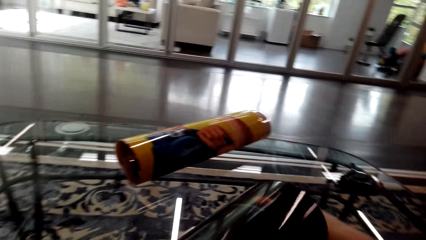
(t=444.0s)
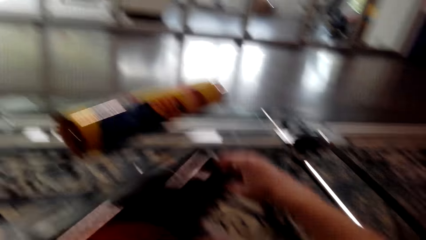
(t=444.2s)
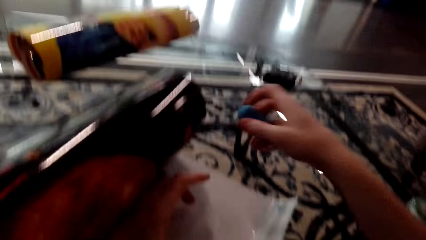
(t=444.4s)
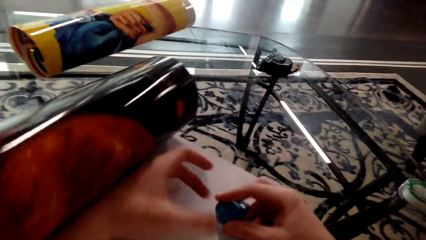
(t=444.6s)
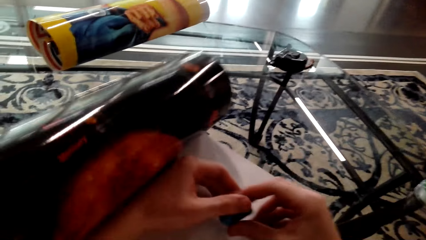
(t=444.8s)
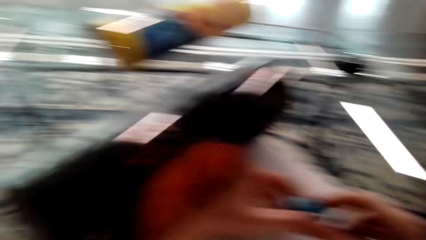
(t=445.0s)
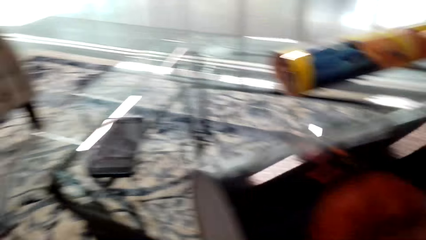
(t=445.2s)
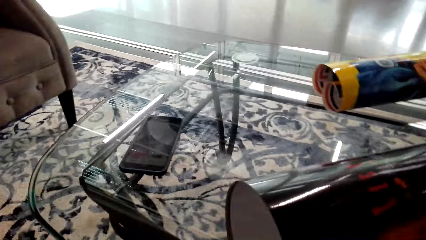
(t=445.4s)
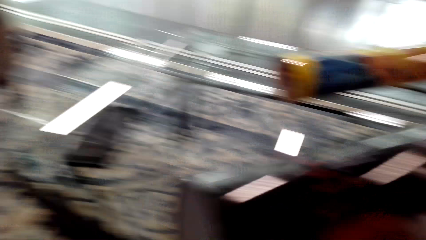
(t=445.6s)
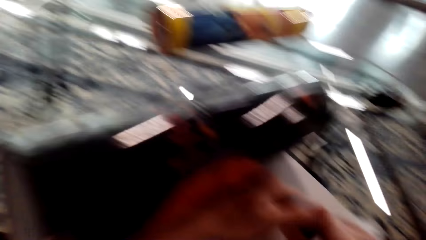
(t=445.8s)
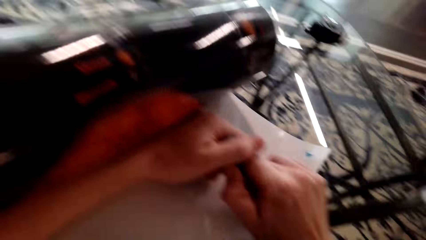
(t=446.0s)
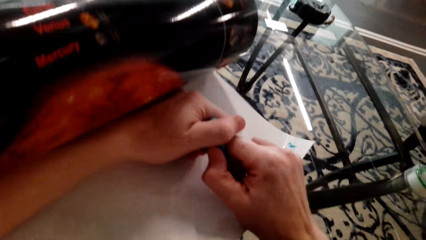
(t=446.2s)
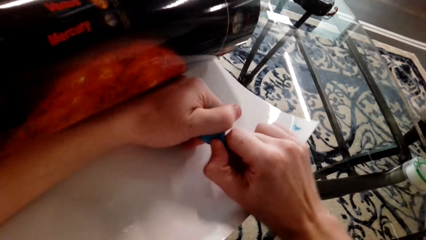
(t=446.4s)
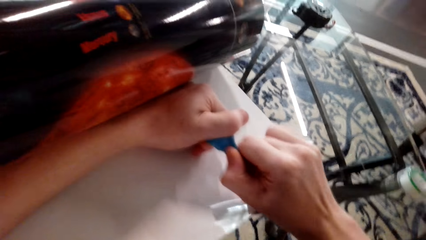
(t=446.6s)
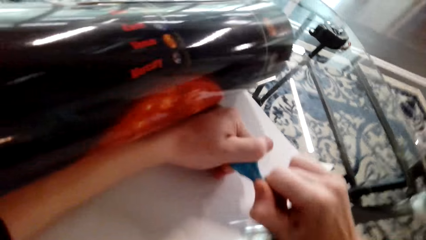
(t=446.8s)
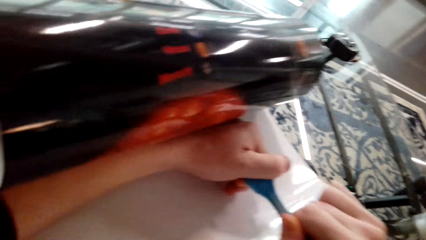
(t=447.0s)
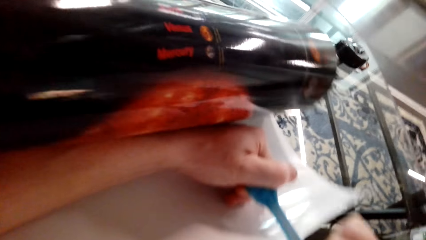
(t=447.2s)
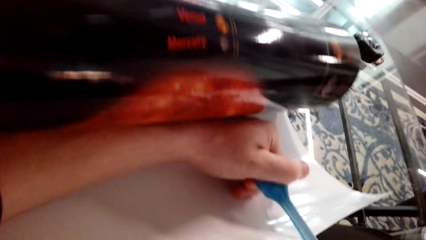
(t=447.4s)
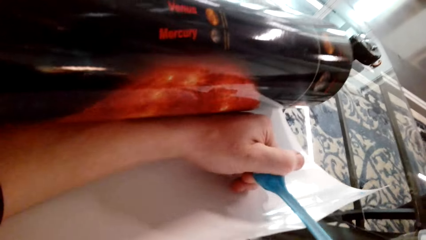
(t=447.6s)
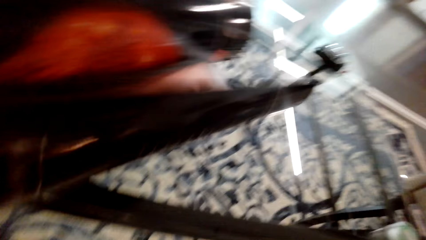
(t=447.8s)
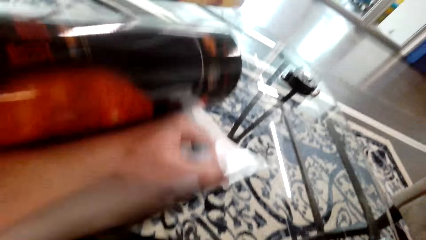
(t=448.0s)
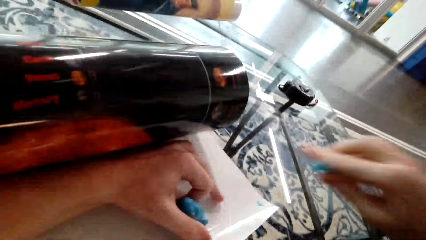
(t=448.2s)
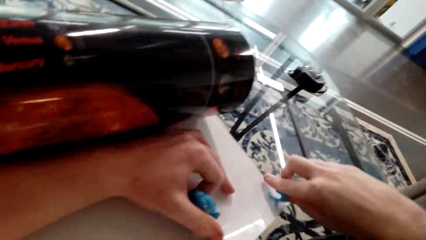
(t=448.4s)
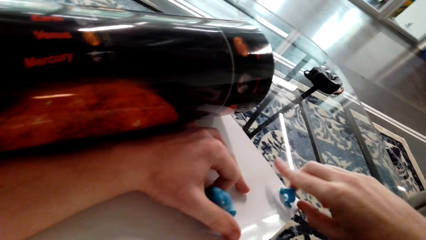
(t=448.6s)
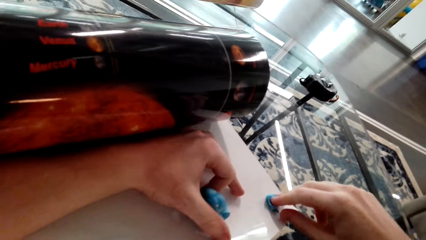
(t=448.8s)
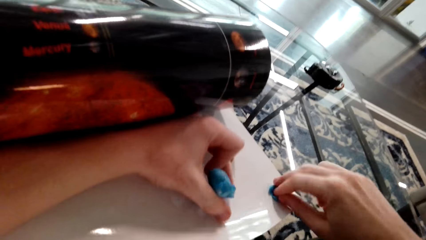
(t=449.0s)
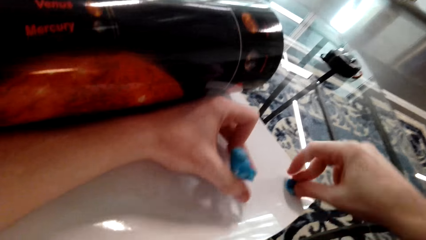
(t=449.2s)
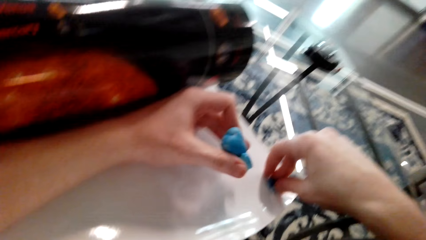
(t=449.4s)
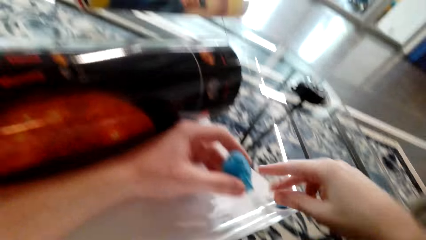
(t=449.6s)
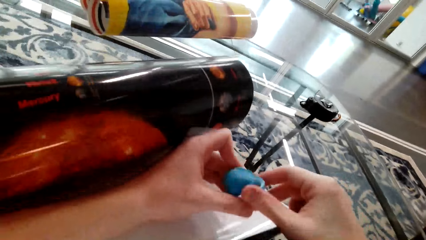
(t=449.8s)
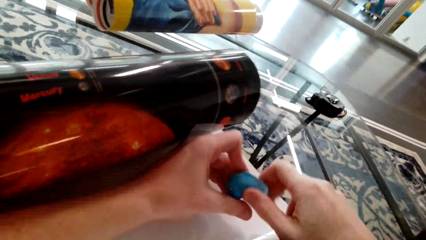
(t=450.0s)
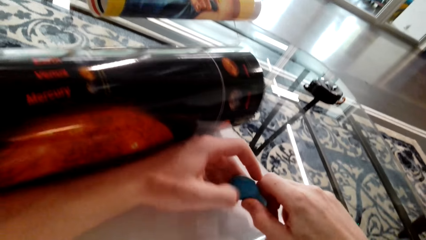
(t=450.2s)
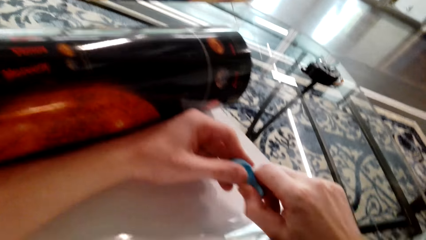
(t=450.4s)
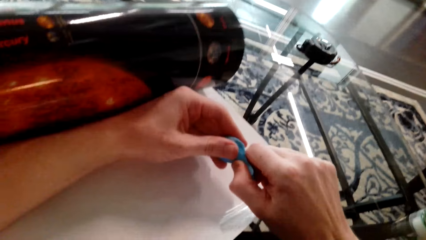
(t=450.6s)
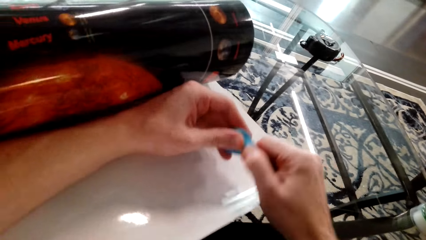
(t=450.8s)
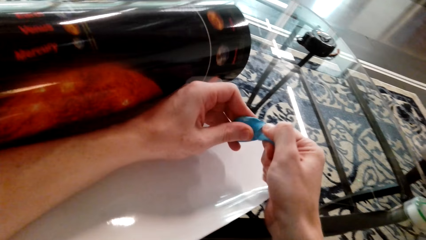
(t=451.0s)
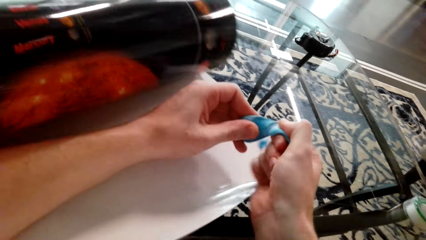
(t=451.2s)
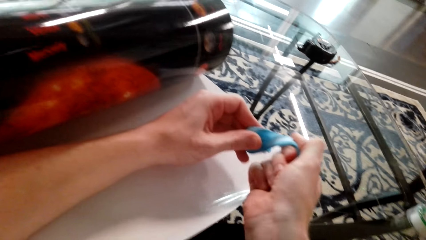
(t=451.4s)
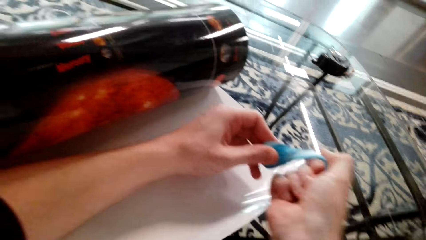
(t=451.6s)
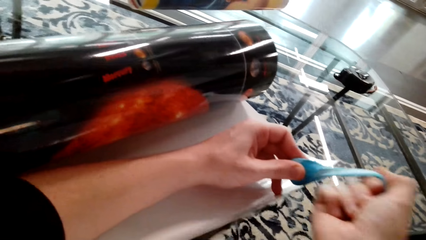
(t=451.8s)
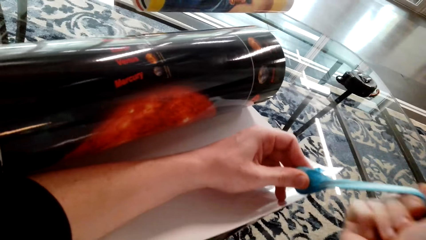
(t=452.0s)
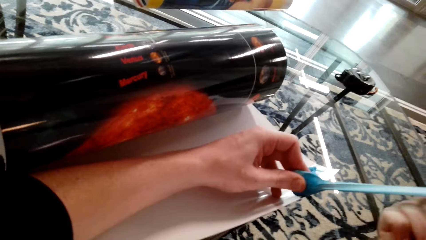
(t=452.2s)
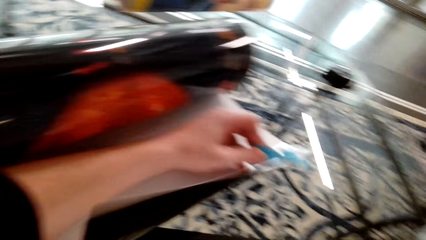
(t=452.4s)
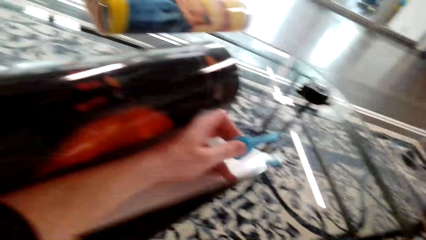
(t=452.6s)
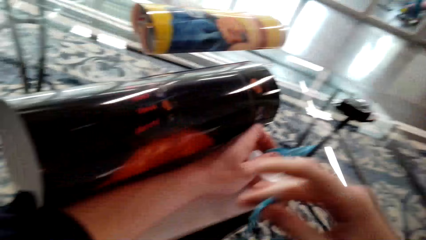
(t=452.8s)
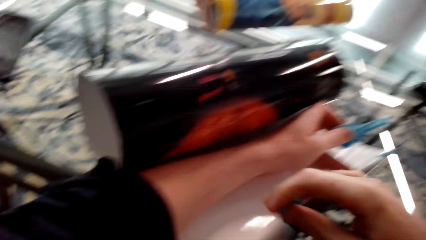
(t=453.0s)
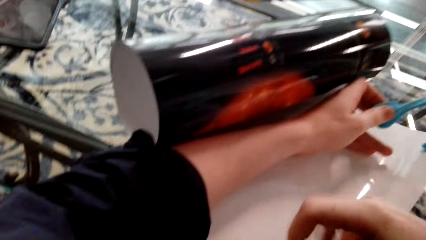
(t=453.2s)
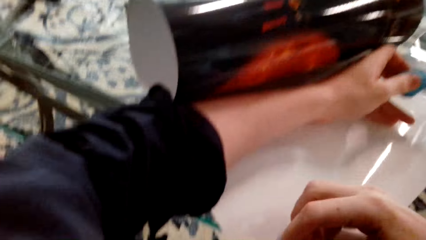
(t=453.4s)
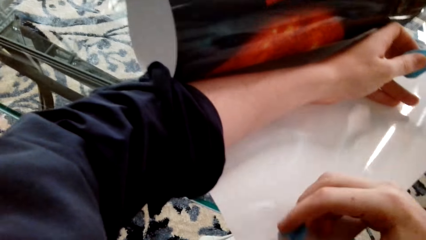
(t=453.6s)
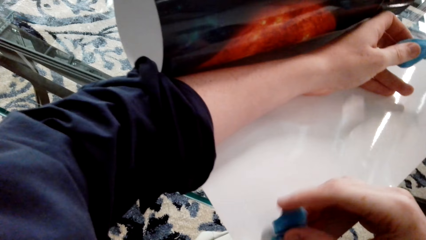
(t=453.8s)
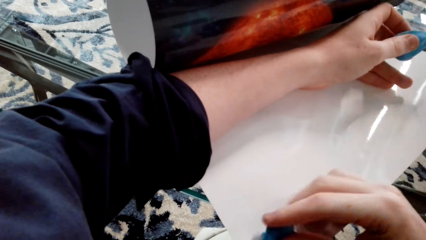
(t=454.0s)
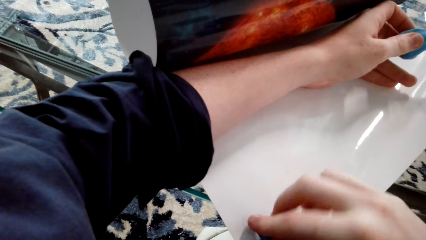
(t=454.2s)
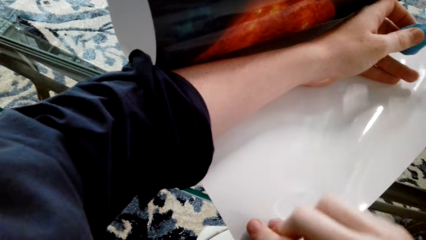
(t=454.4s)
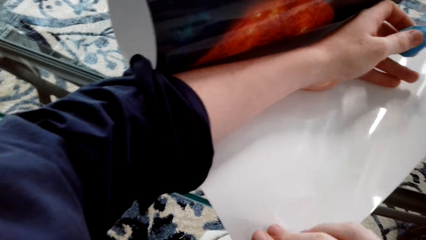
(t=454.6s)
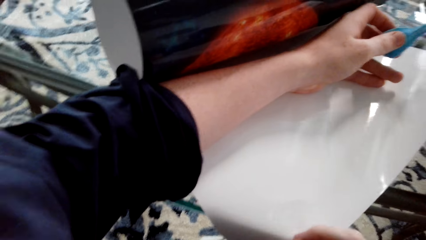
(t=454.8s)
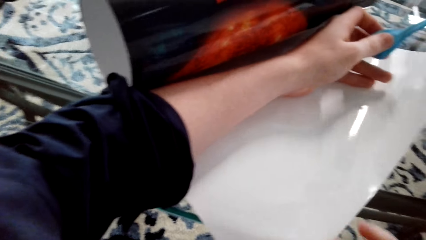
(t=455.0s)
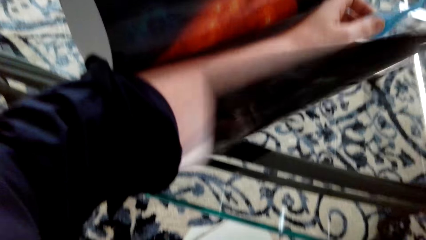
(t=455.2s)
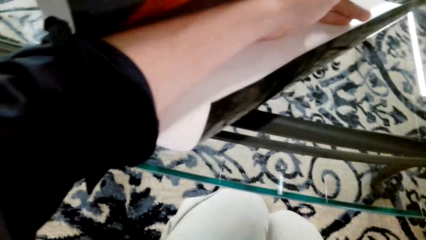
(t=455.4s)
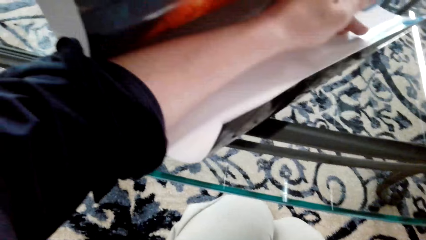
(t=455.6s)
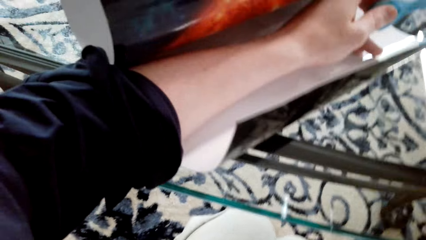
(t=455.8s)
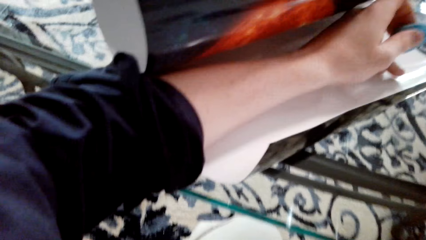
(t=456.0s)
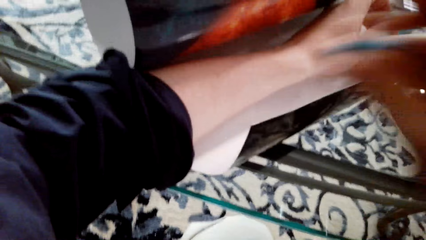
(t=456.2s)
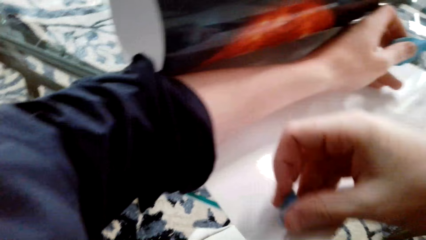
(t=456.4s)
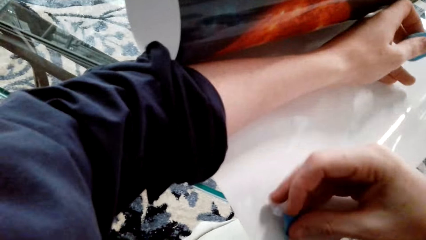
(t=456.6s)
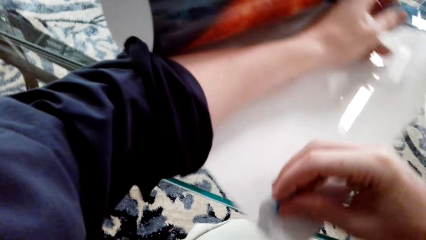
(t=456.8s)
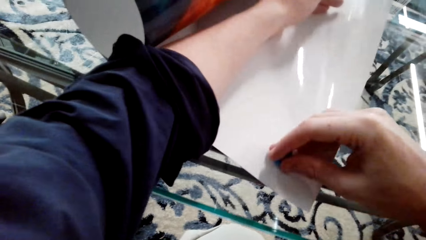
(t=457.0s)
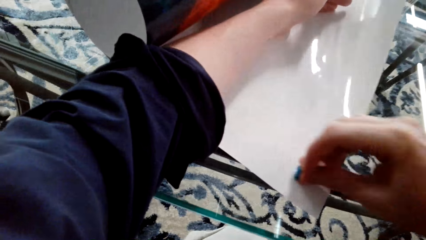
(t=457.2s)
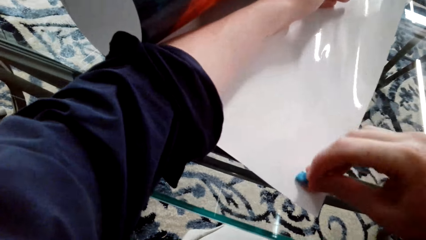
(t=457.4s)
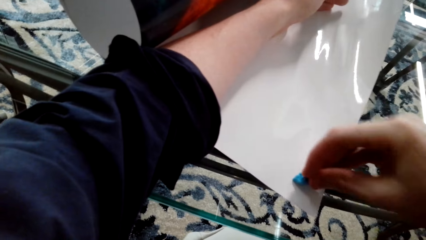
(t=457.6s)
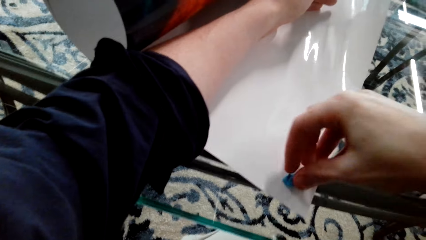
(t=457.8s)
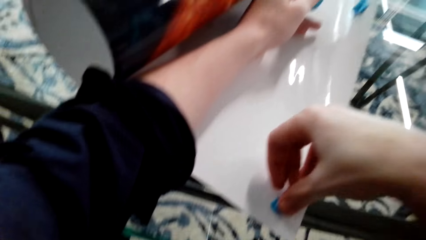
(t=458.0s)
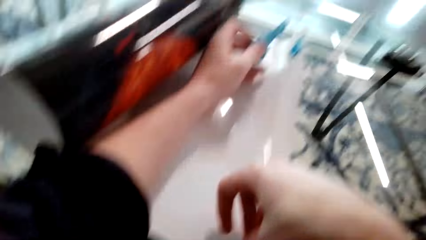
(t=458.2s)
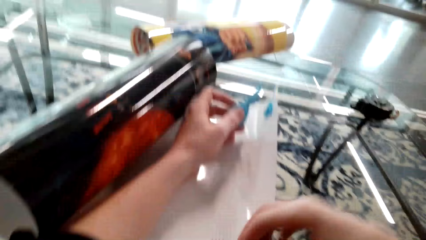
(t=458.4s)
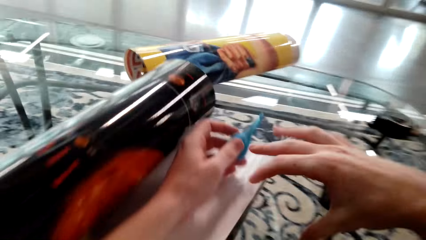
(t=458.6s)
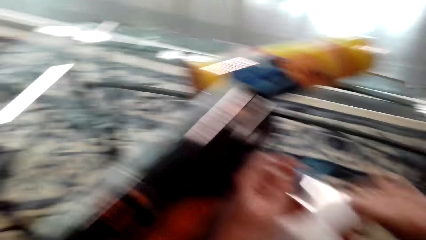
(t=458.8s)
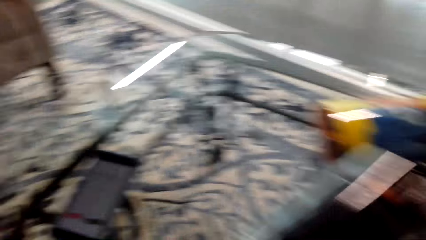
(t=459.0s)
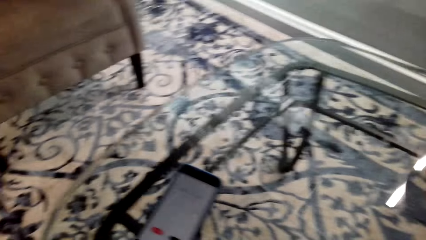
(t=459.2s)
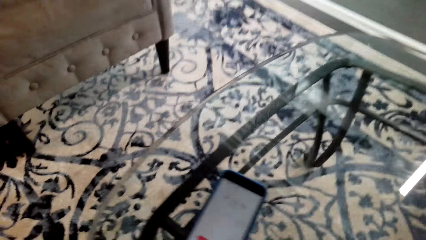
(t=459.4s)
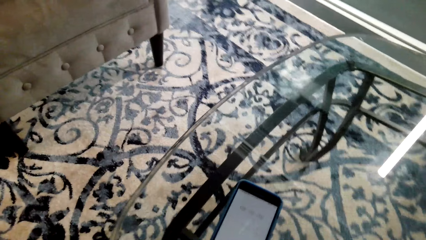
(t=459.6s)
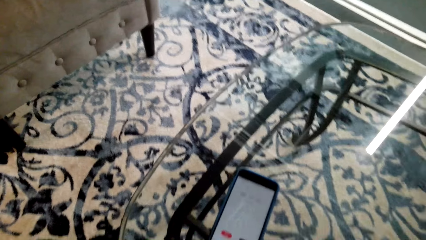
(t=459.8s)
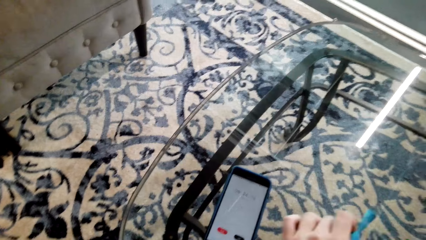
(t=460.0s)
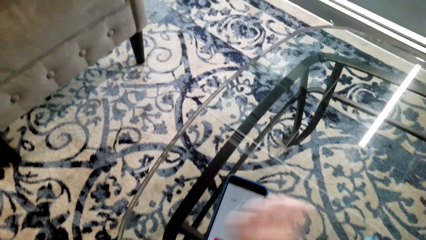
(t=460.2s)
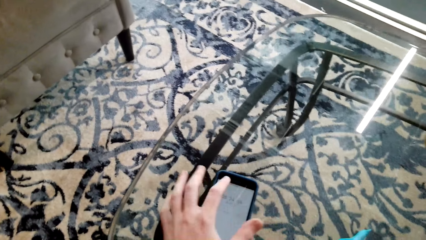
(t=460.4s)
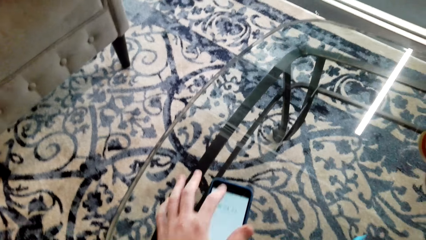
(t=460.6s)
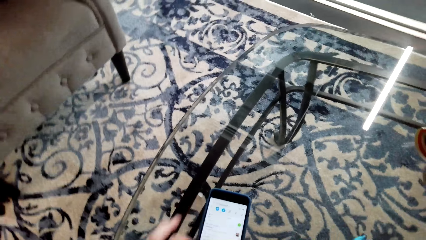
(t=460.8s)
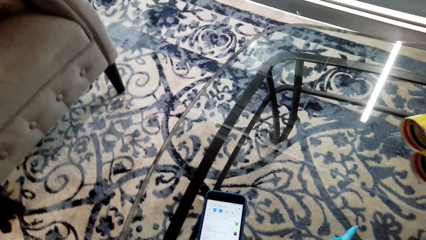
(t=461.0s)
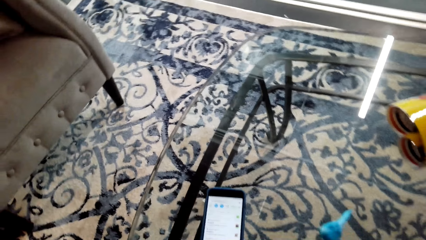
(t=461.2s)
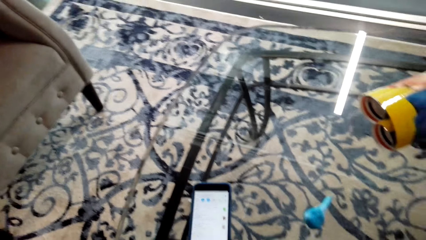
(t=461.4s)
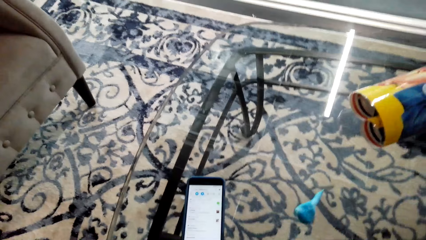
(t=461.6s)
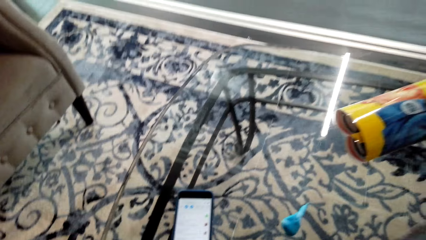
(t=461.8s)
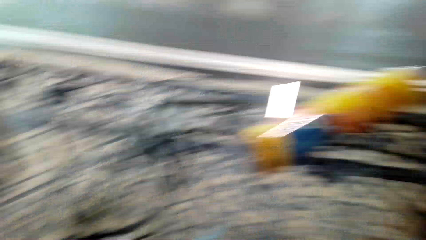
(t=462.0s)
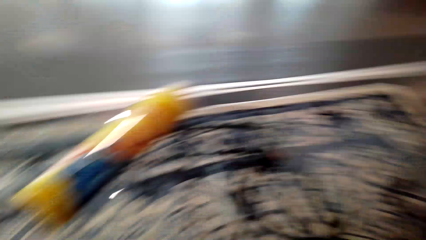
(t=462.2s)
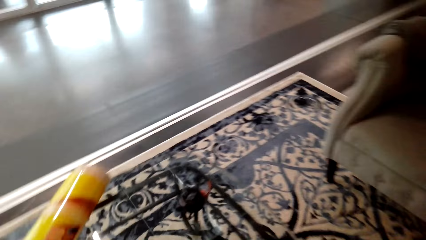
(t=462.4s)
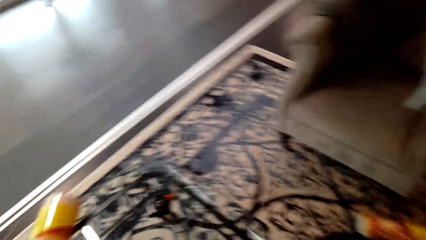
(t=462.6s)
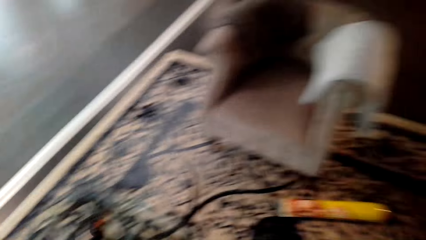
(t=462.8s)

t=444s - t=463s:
The camera wearer pinches the poster putty. They pull the sticker. They stick the poster putty on the corner of the poster. They pinch the poster putty. They pull the sticker. They stick the poster putty on the corner of the poster. They look at the phone. They swipe through their phone. They use the phone.
